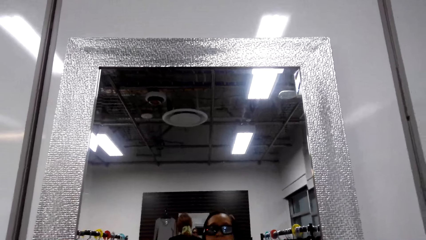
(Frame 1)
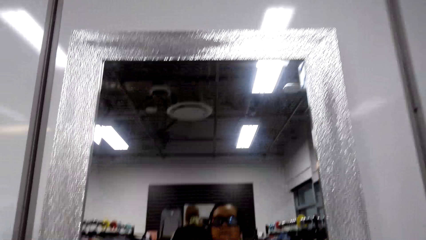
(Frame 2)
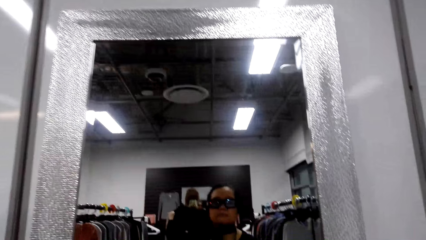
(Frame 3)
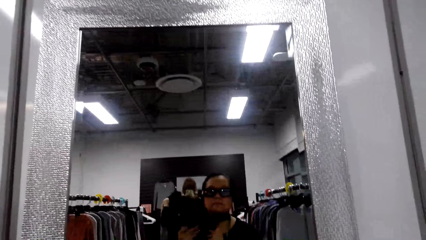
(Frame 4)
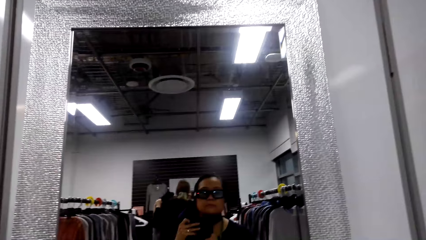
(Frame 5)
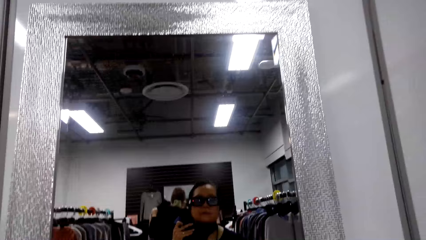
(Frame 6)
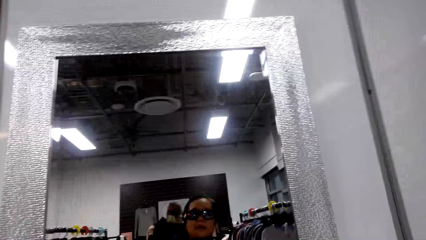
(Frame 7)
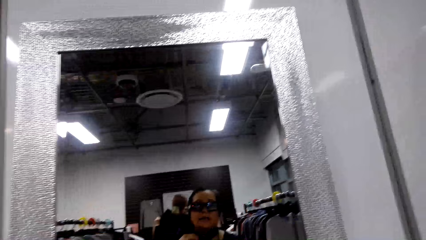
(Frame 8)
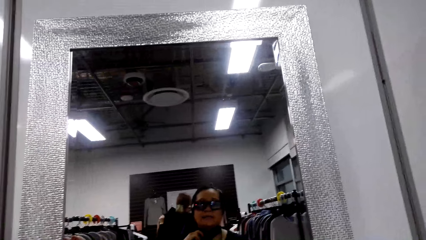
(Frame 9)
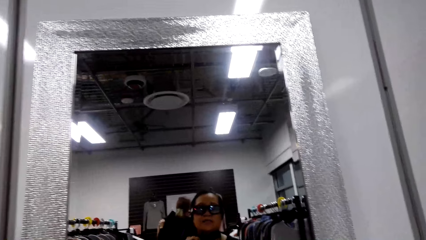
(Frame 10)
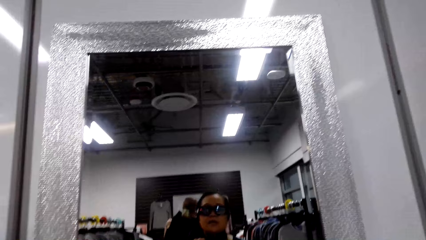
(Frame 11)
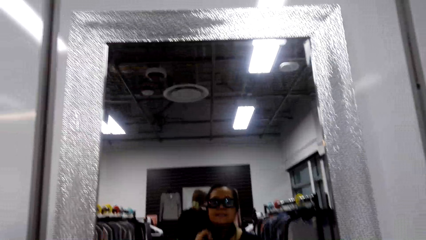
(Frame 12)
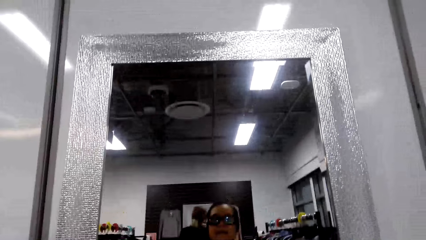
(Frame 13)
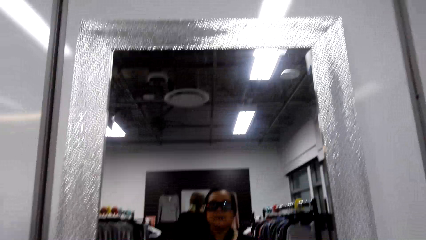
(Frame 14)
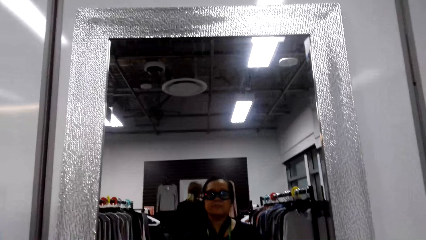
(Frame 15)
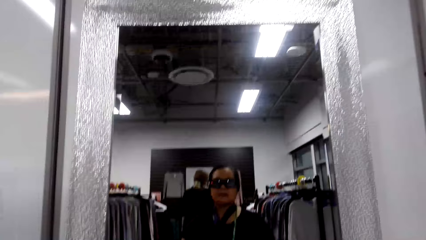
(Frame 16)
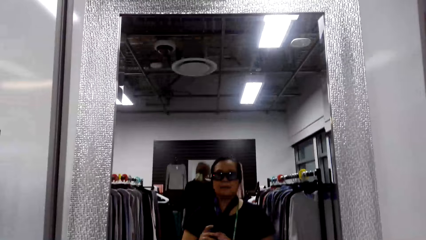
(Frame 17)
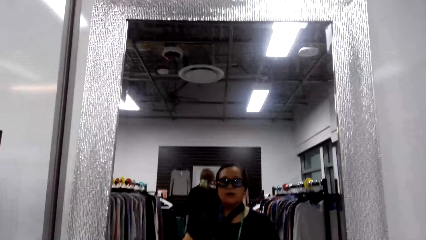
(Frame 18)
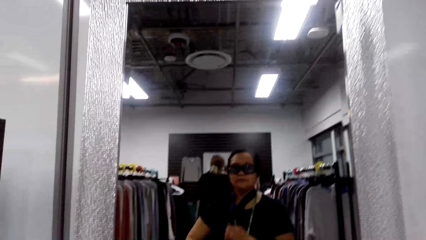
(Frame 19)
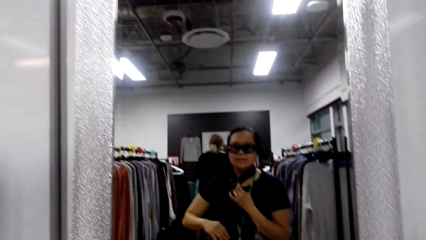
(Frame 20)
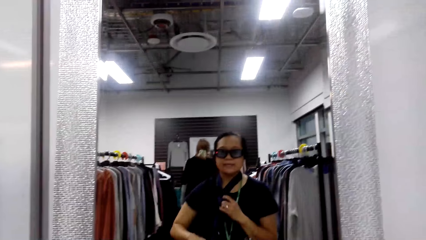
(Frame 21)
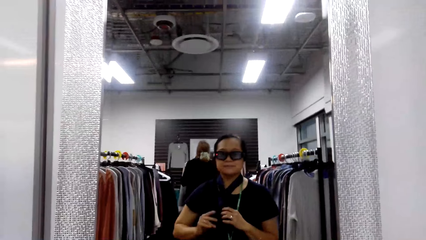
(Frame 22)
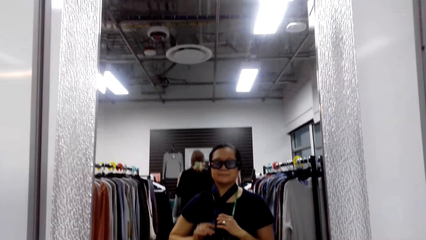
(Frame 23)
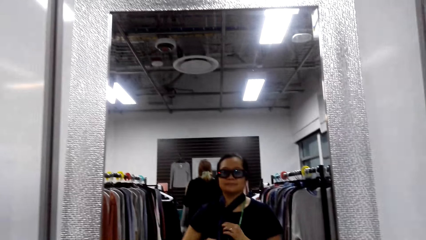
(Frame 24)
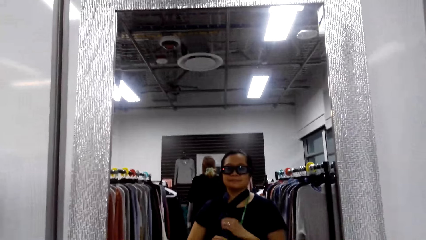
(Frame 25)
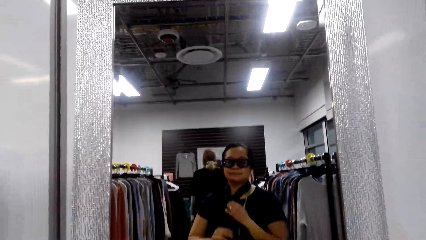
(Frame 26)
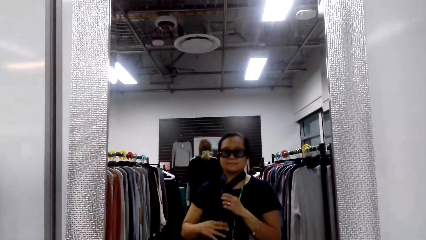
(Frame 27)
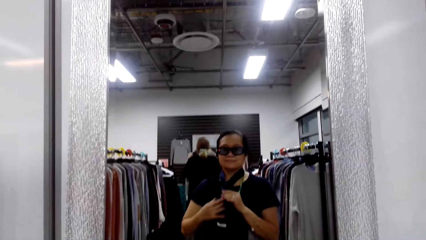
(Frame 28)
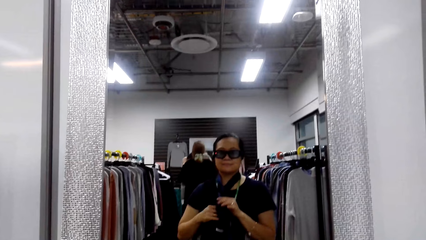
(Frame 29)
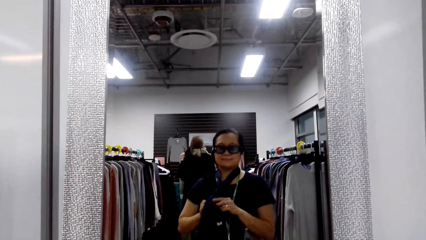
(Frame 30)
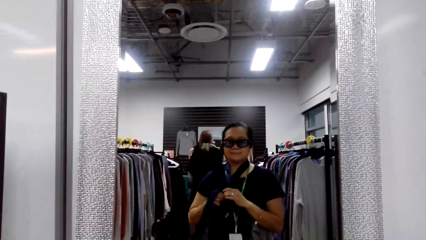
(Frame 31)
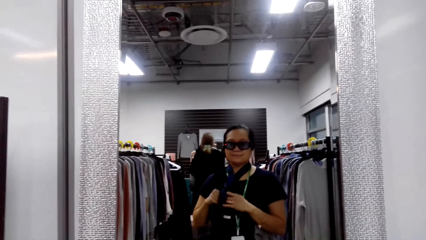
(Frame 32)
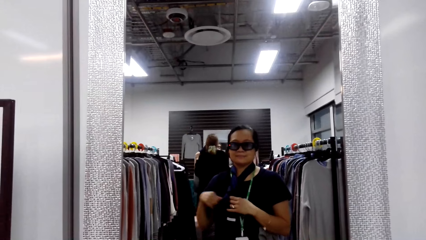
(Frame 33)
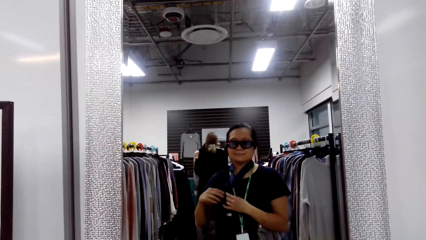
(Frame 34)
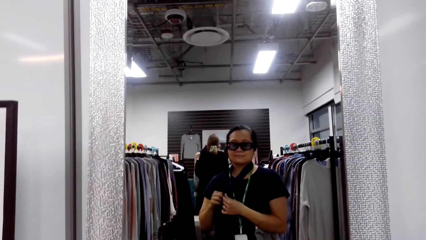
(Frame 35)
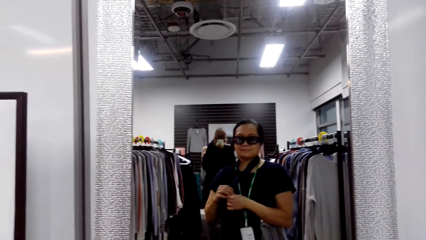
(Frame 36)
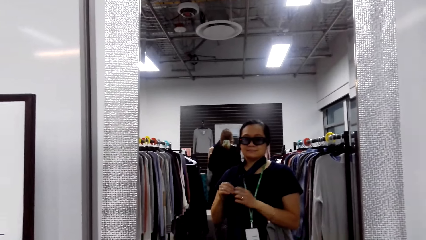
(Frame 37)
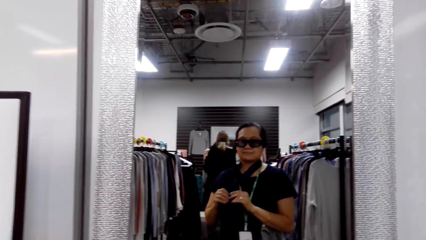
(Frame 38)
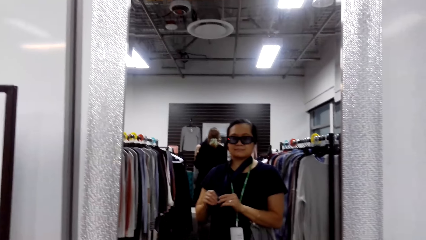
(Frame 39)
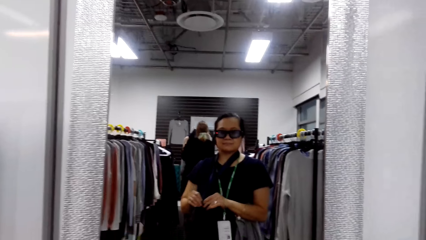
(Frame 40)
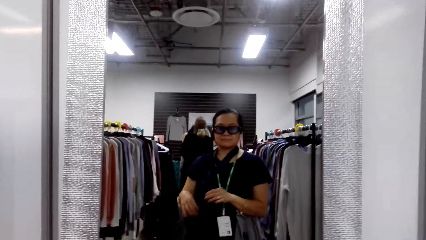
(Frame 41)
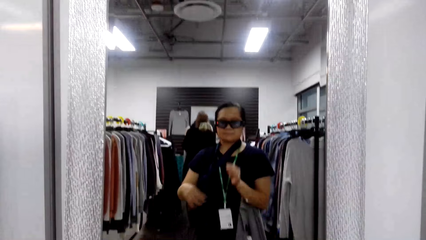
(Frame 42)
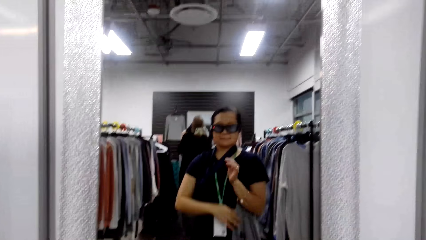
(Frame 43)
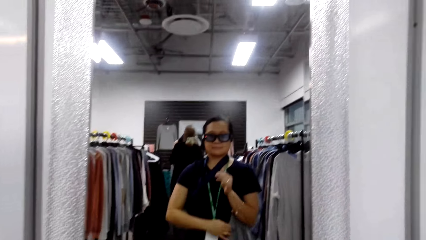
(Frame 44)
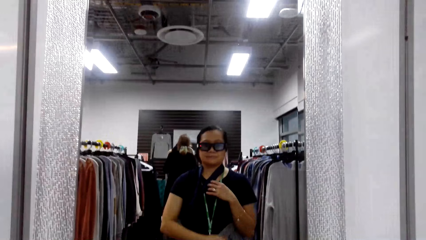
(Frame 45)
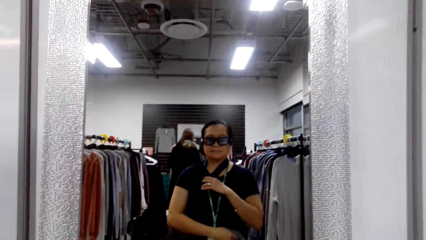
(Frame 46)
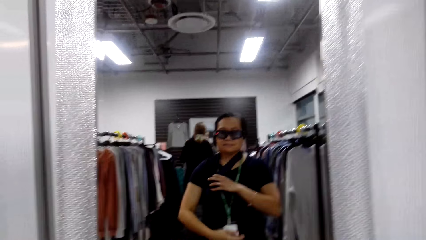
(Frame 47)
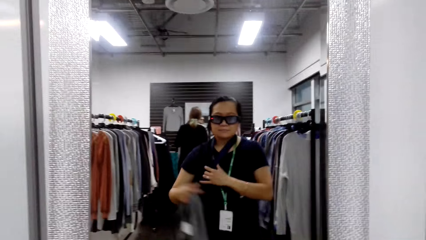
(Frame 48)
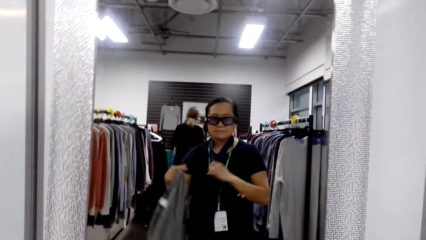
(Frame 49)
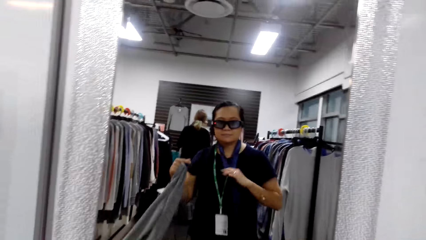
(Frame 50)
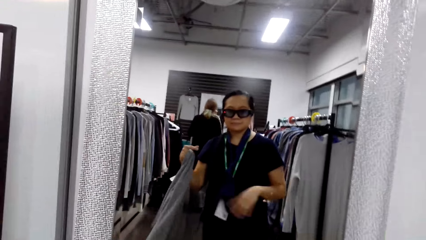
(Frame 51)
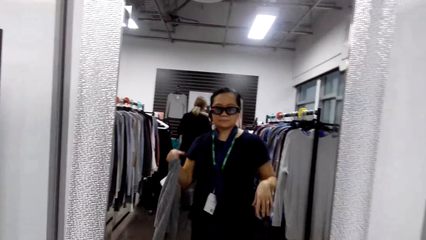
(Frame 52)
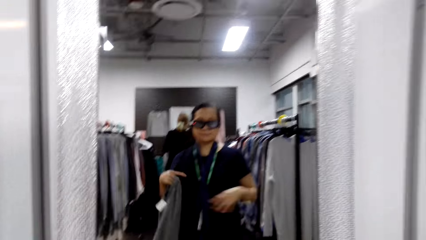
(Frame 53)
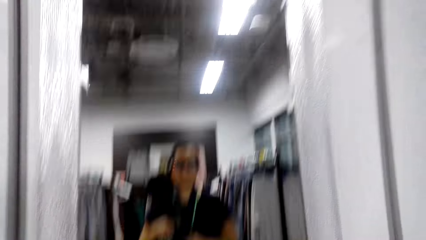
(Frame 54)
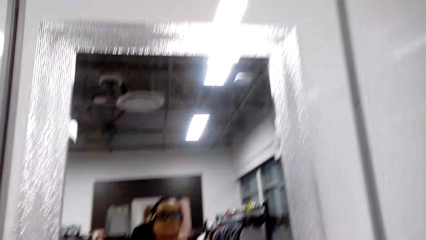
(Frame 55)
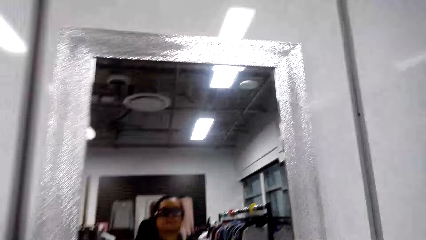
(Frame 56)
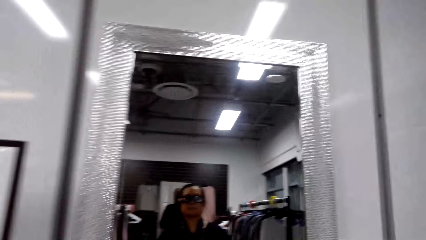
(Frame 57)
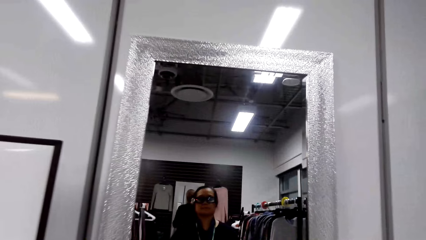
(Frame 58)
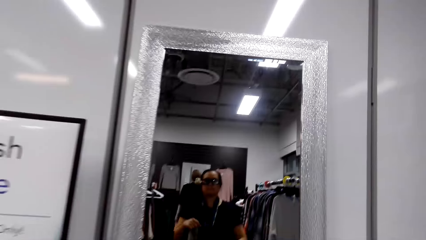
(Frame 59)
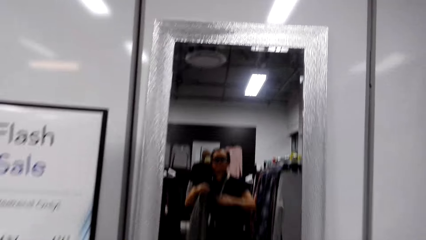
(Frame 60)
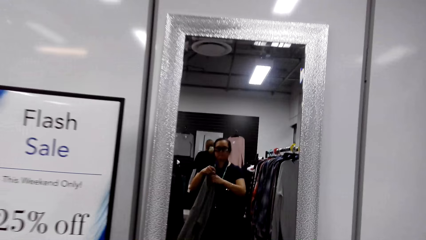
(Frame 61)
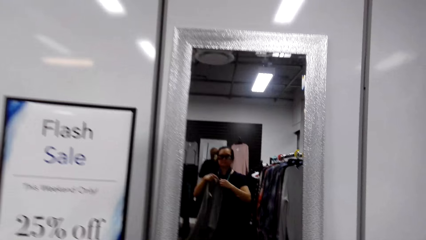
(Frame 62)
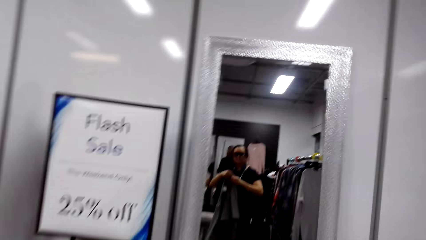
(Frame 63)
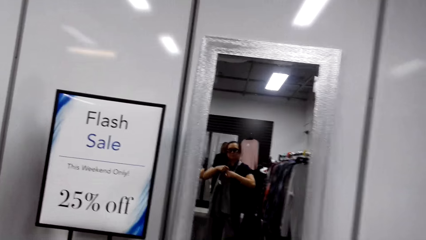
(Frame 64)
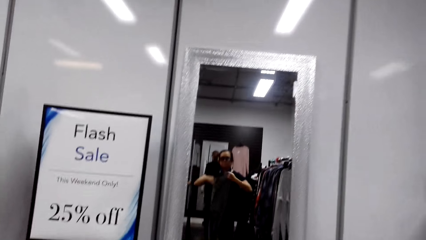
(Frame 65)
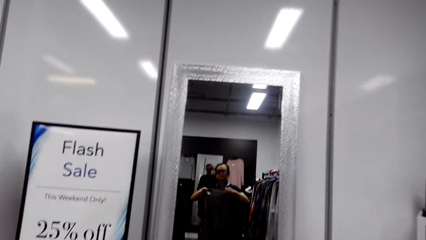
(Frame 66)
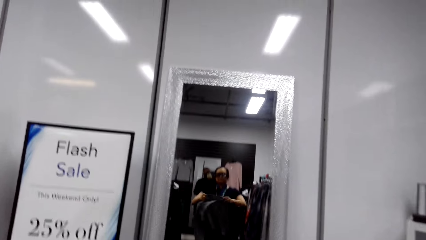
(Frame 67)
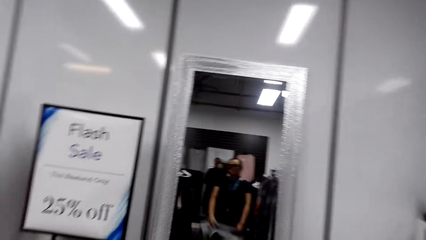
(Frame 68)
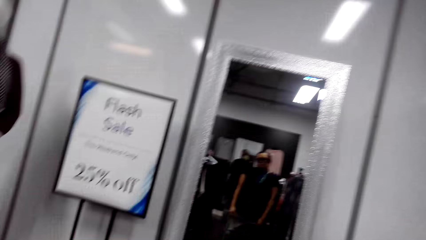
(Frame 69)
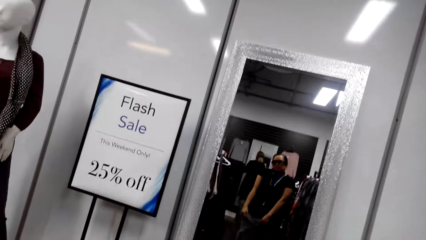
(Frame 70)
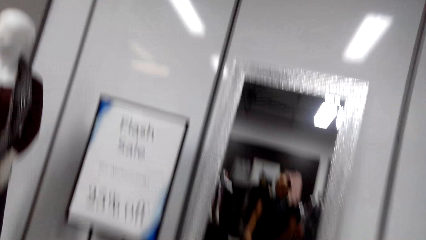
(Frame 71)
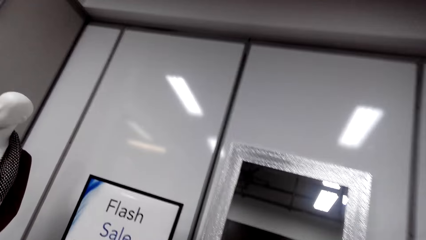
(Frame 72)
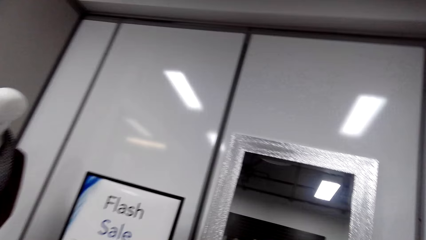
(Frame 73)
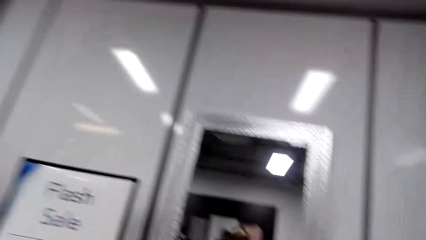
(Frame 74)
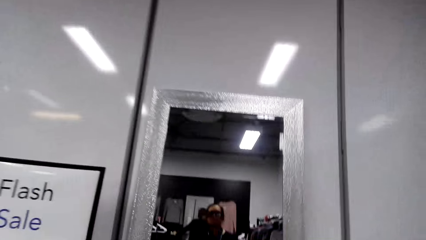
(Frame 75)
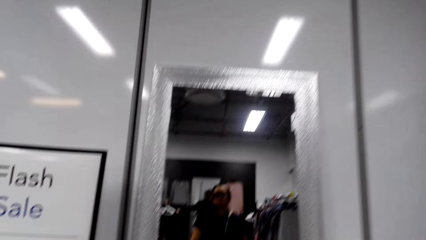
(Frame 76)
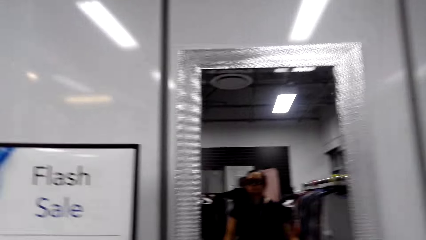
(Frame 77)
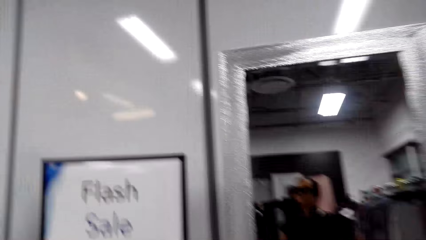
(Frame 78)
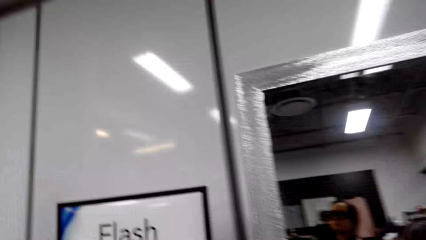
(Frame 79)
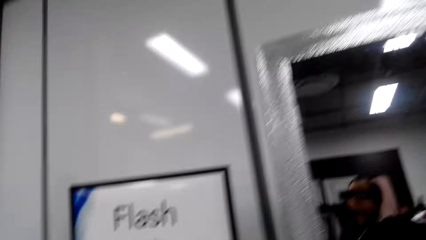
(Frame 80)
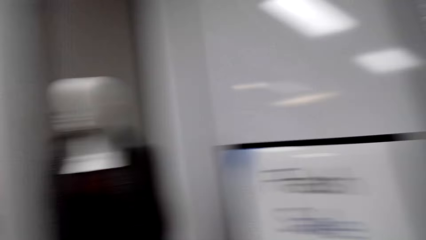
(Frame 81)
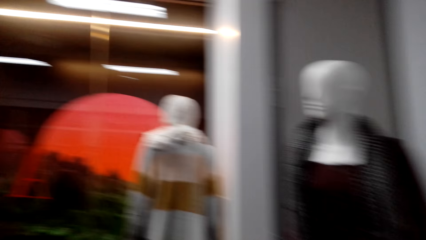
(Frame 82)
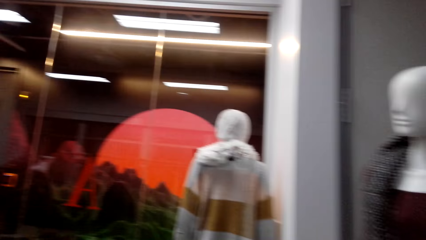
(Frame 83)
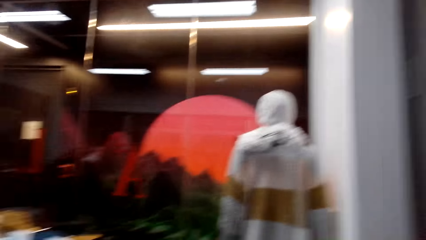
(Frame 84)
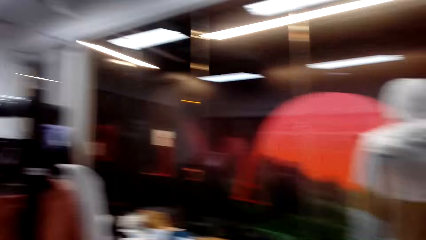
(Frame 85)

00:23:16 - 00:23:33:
A woman talks. Another woman talks. The first woman ties the scarf, takes the sweater under the armpits, moves her hand, and moves her sweater.
